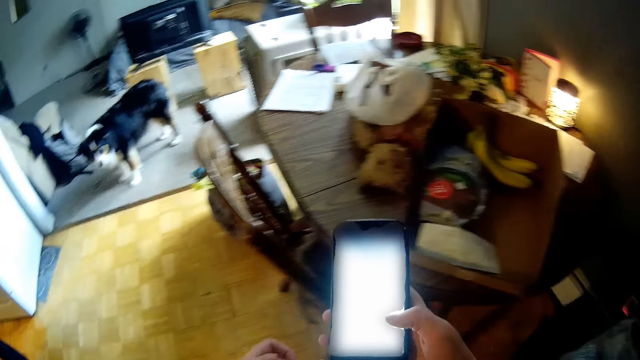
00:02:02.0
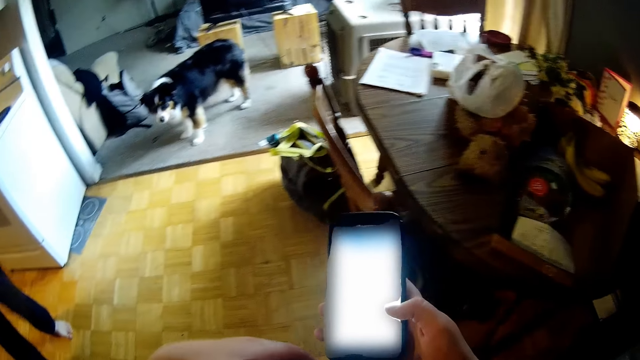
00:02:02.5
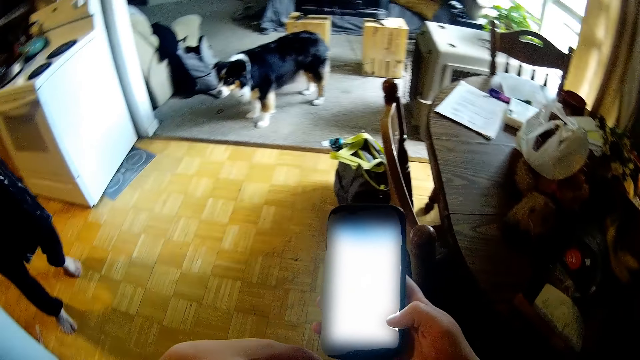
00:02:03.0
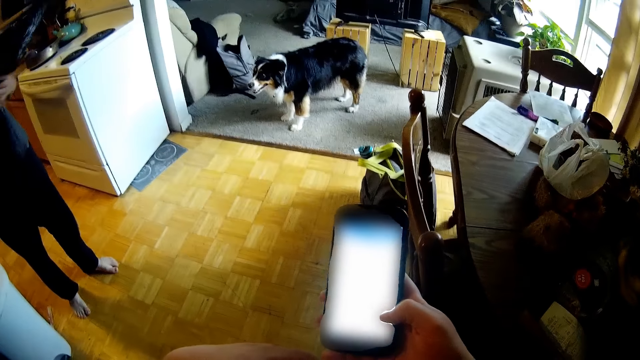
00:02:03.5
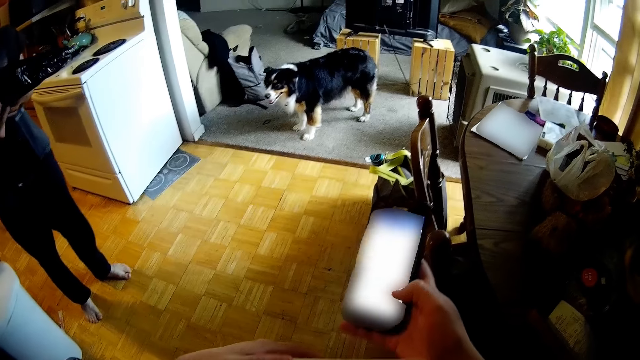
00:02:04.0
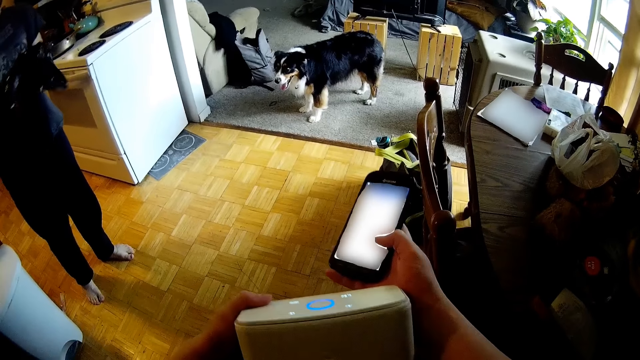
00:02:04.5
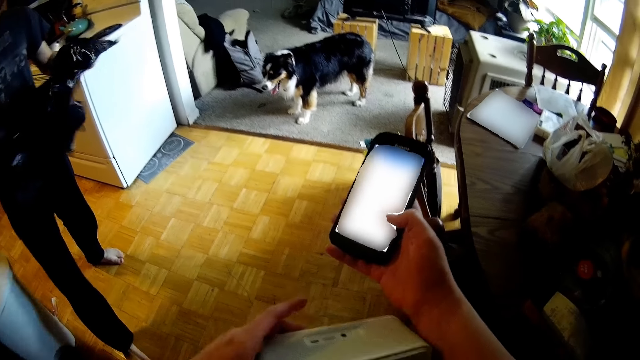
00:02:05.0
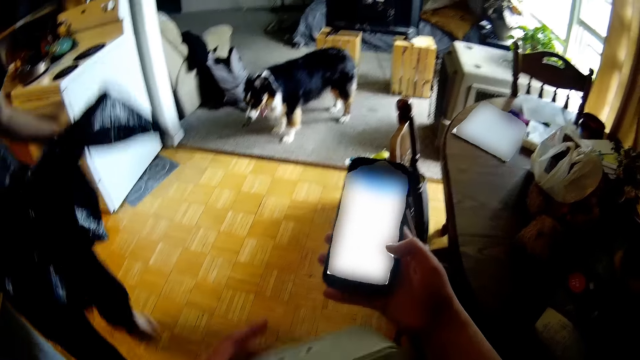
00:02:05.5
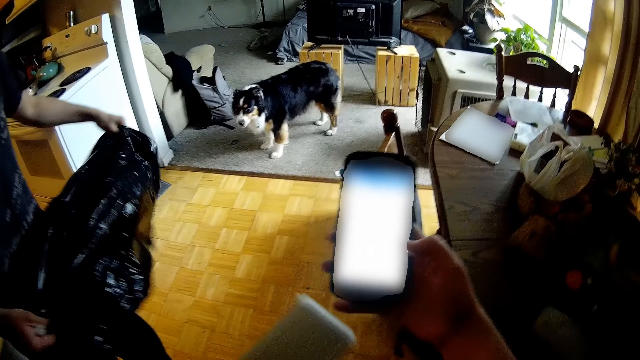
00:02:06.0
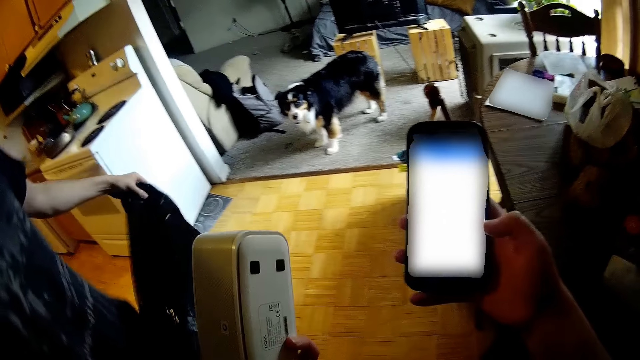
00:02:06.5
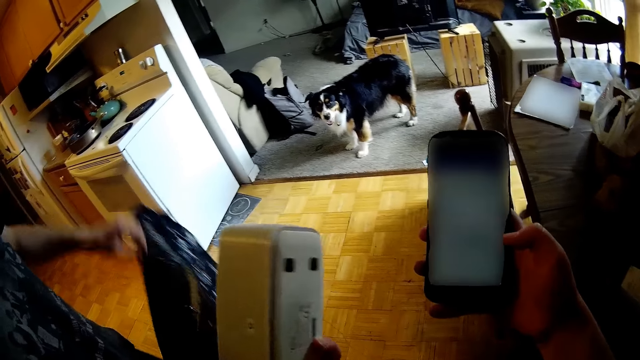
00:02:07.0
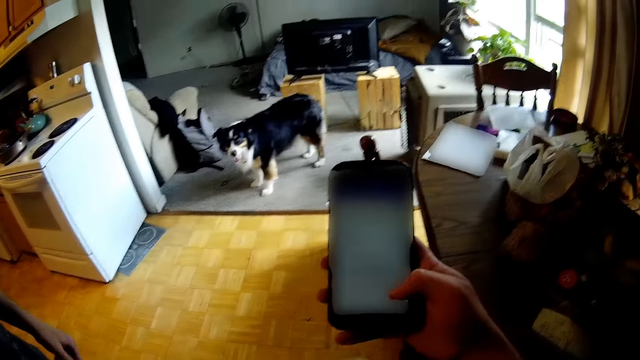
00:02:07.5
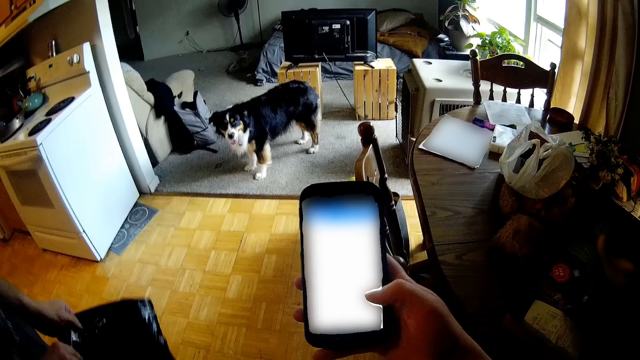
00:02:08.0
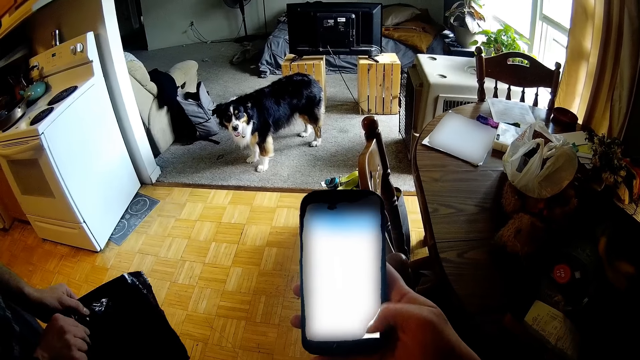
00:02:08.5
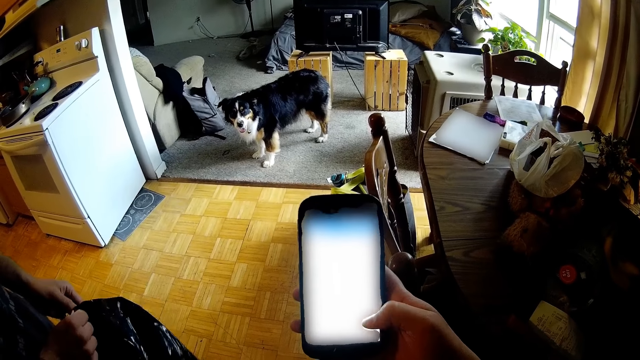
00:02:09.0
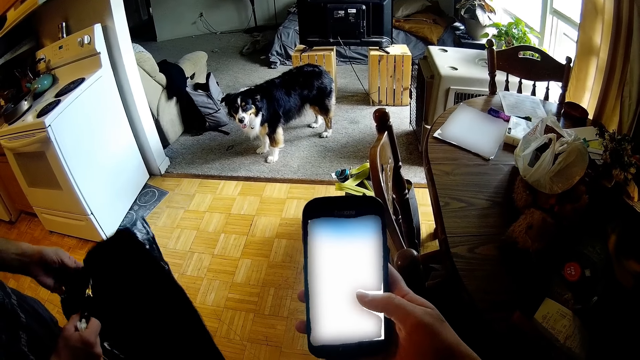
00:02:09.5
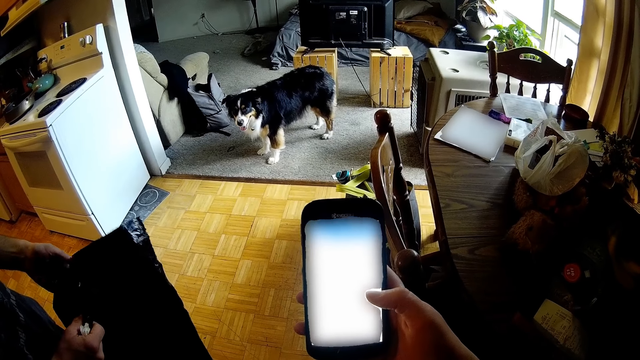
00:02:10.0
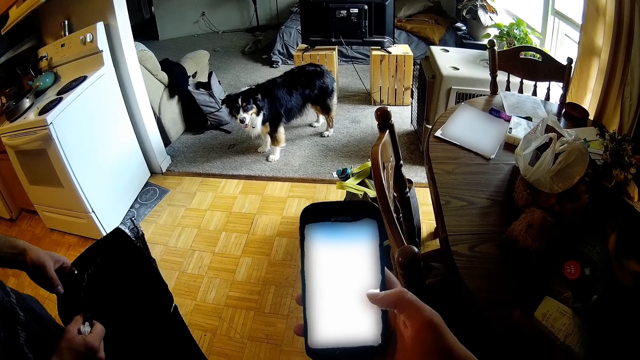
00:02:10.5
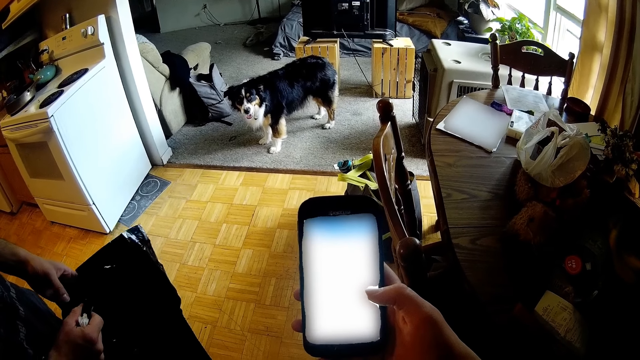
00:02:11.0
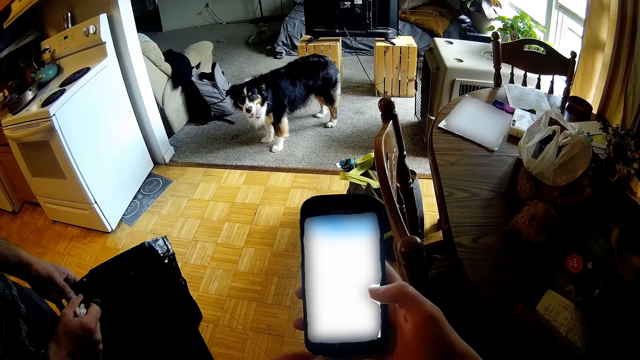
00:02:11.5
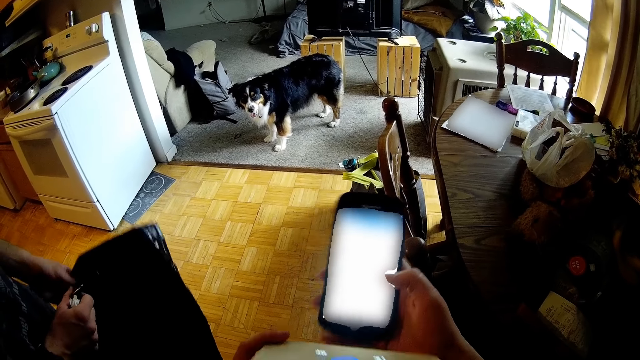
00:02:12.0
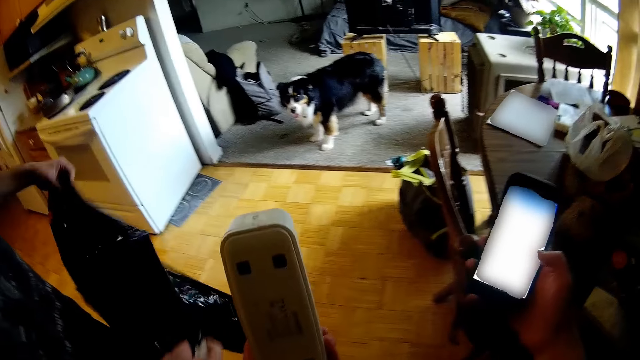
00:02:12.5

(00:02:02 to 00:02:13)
The man opens up the nylon with both hands. The camera wearer interacts with the man. The man picks a polythene bag. The camera wearer scrolls the phone. The man opens the polythene bag.

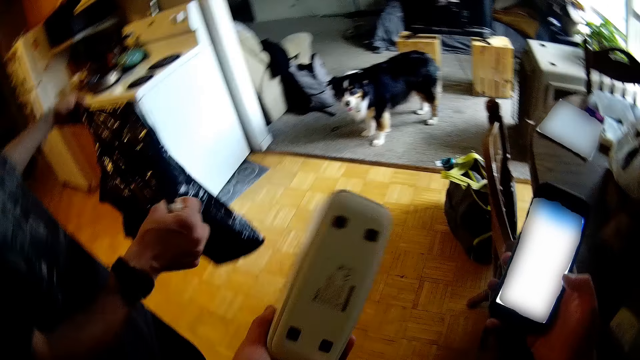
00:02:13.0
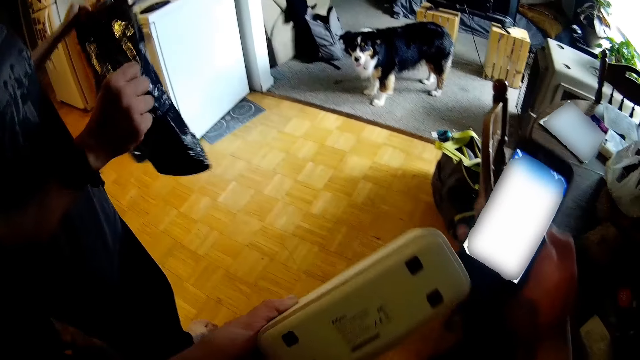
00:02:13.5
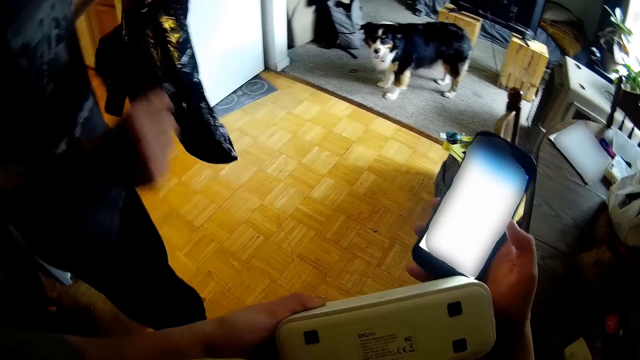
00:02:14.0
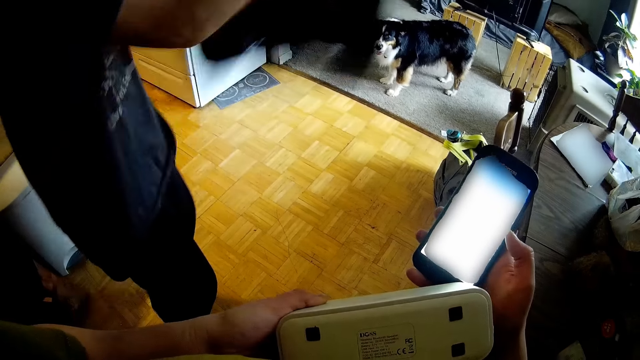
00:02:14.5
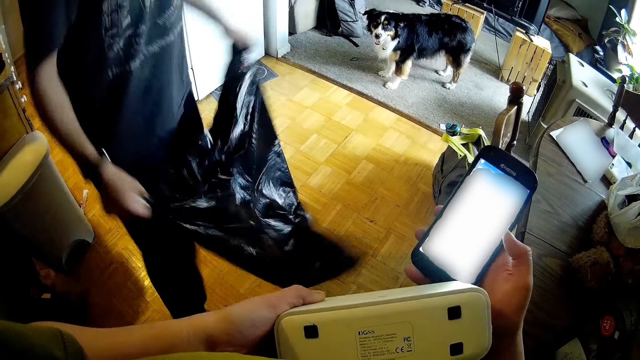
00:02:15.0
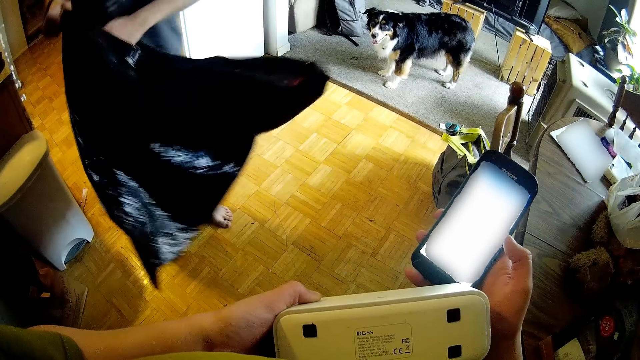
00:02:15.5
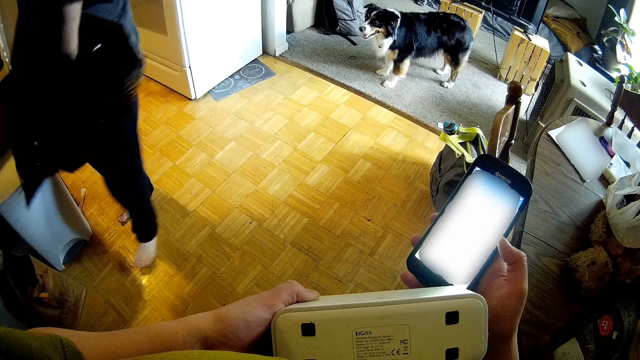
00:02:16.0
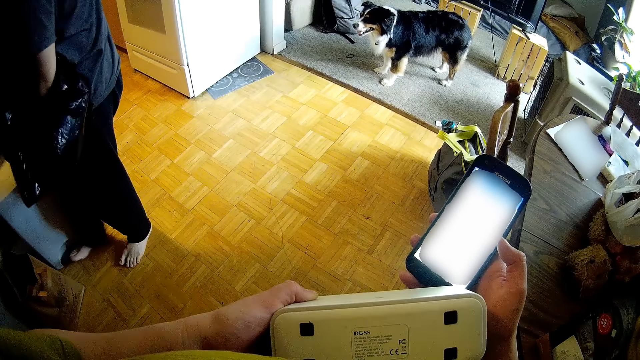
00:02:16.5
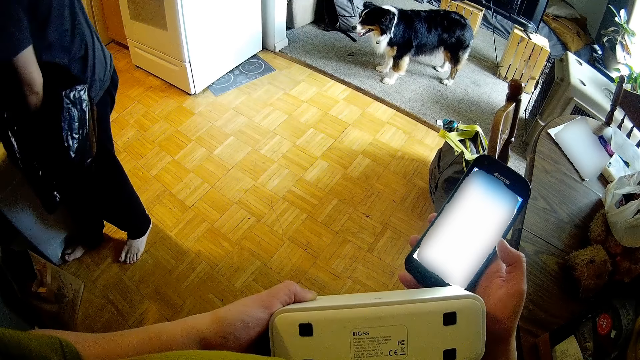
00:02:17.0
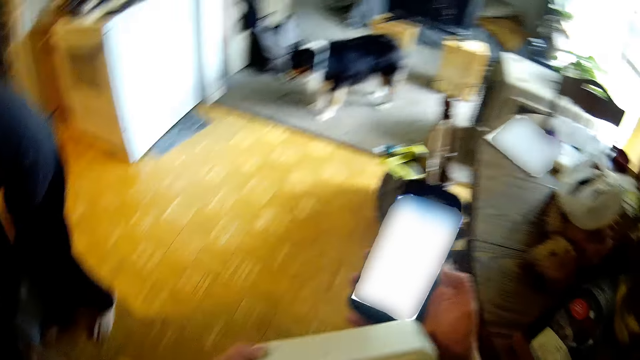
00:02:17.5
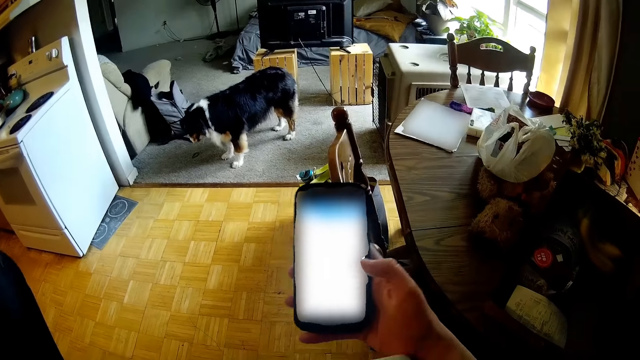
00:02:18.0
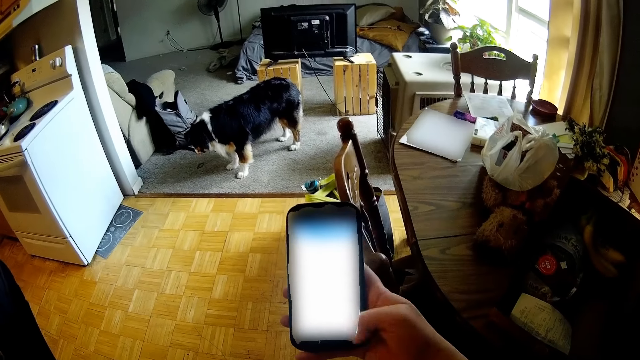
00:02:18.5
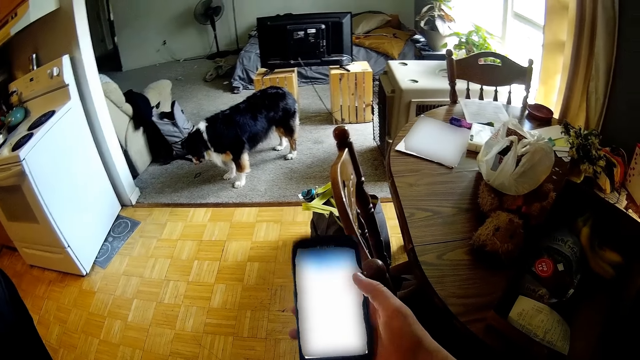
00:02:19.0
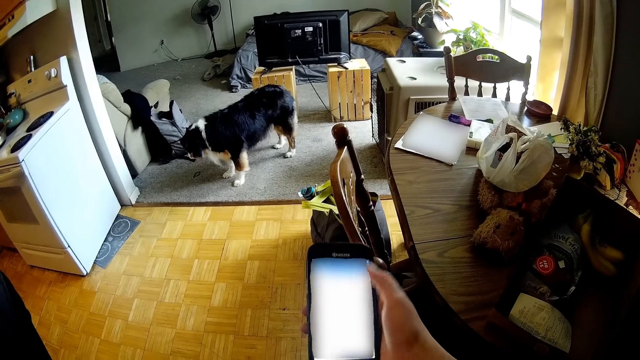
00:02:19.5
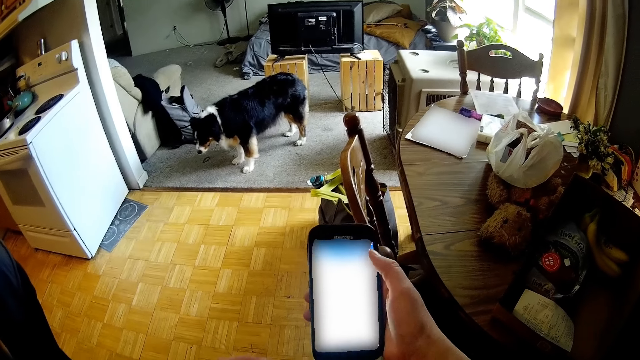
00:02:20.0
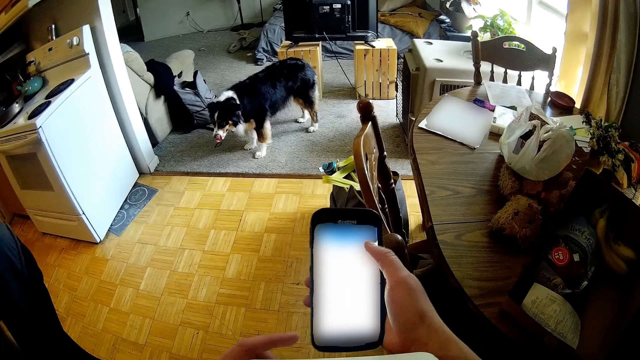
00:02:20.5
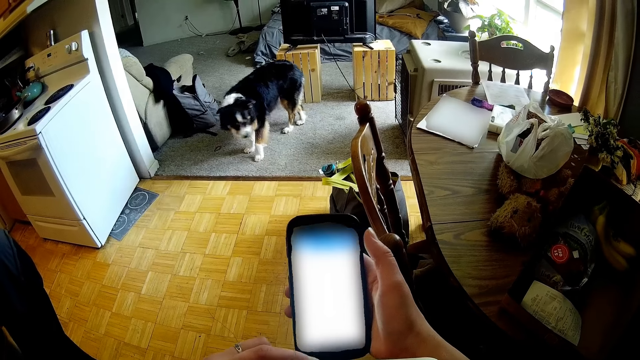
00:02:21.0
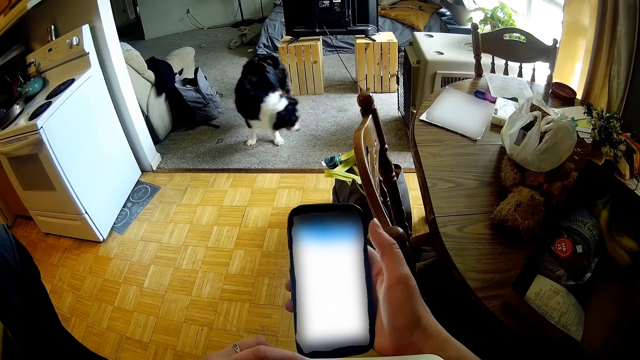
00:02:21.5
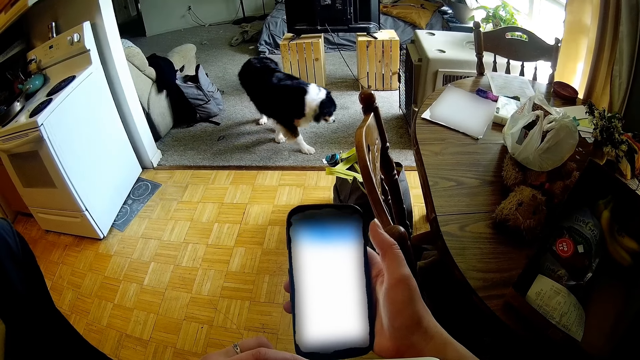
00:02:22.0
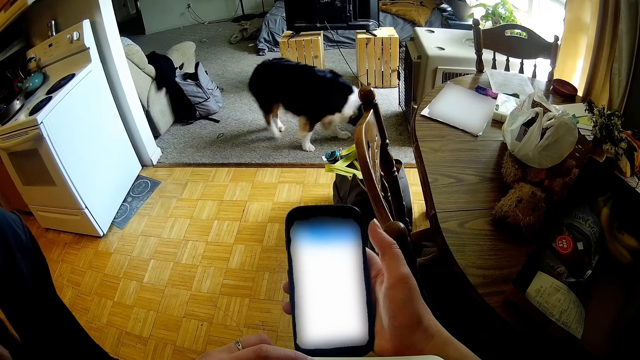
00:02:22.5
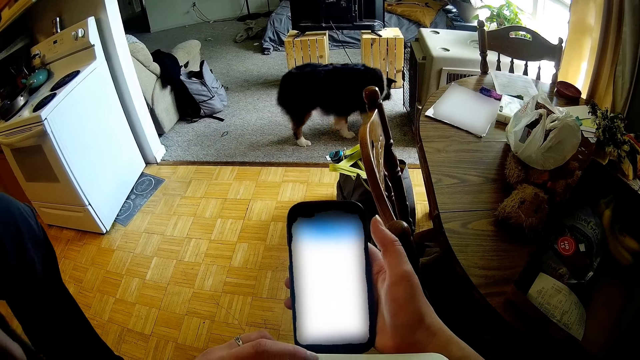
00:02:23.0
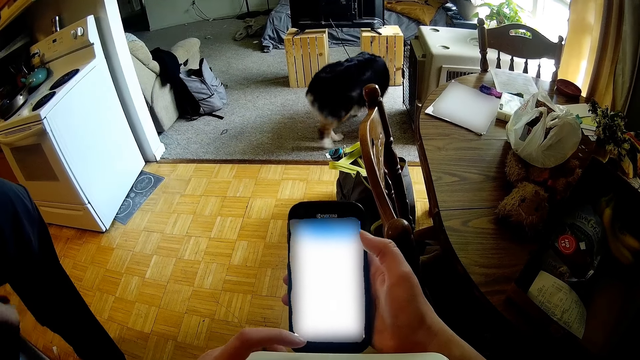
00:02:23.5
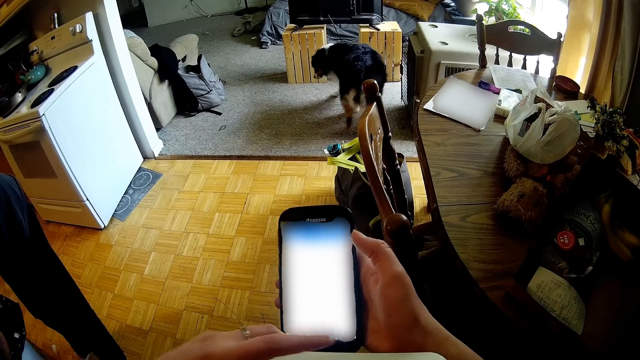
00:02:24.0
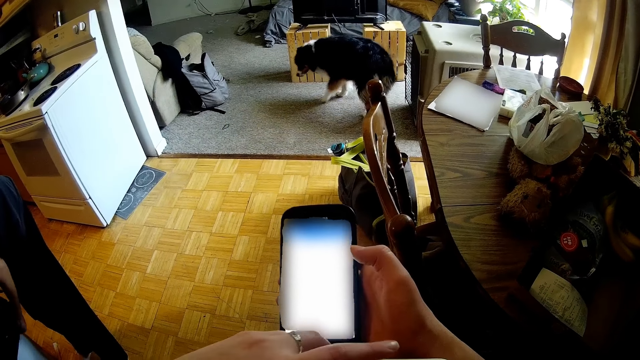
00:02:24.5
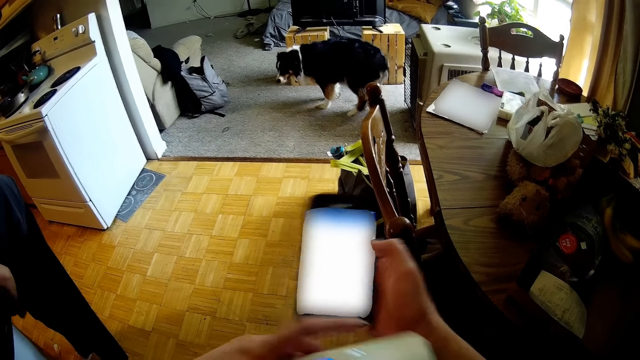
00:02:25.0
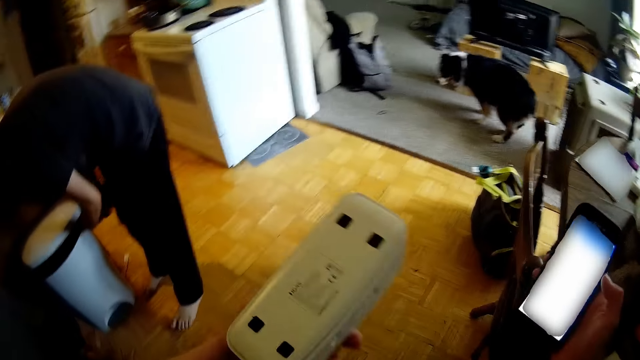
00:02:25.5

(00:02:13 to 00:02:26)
The man shakes the polythene bag. The camera wearer holds something. The man opens the waste bin with his right hand. The camera wearer scrolls the phone. The man ties the nylon around the waste bin.
